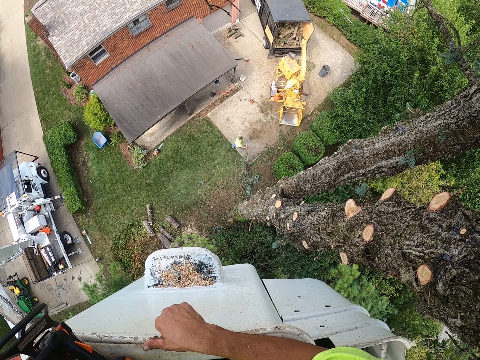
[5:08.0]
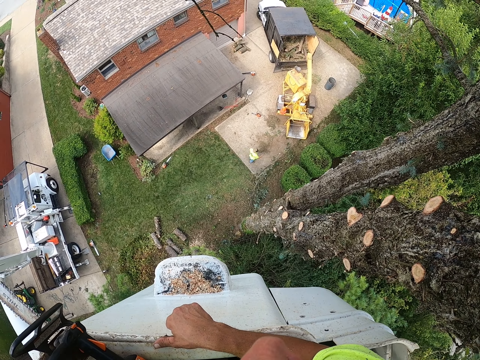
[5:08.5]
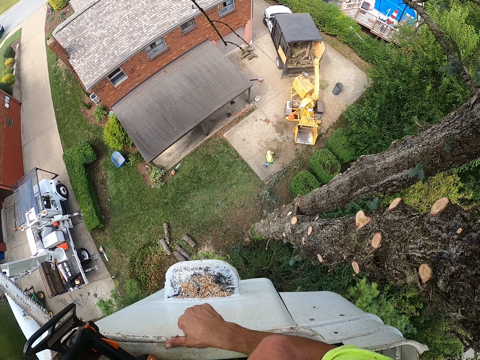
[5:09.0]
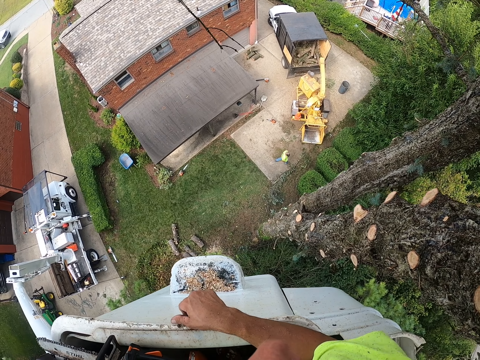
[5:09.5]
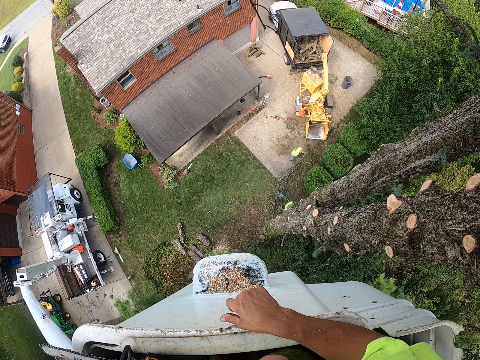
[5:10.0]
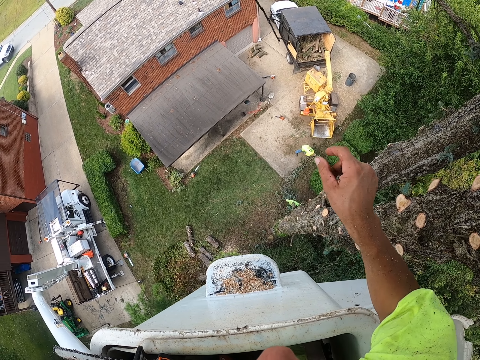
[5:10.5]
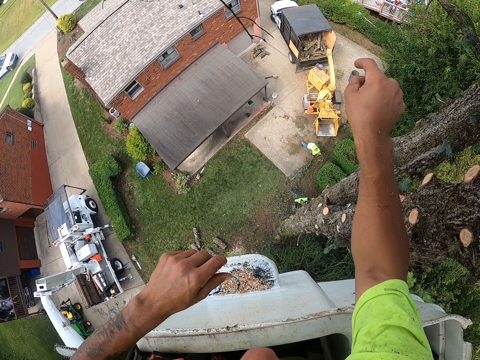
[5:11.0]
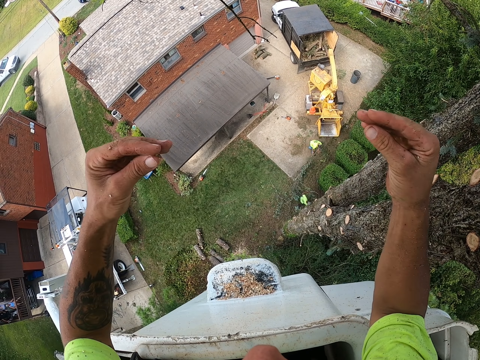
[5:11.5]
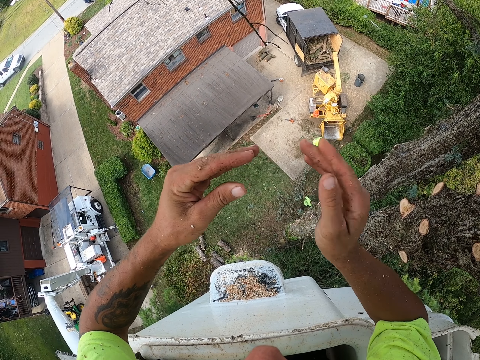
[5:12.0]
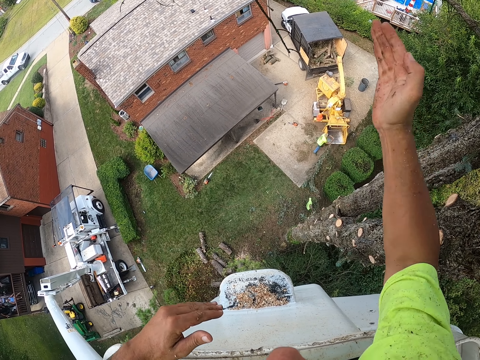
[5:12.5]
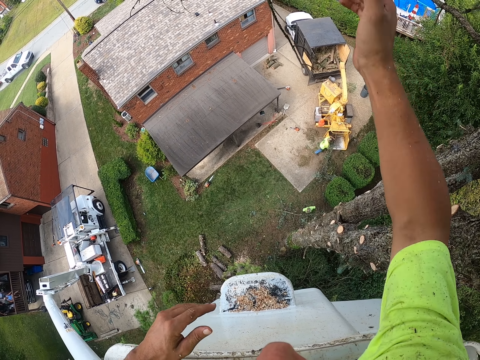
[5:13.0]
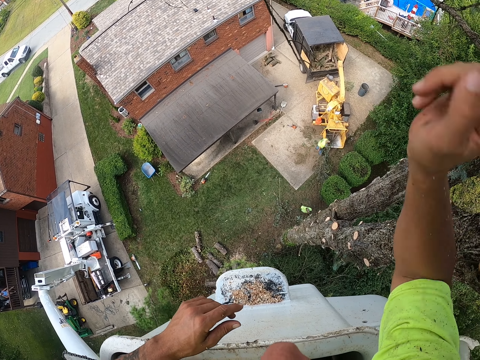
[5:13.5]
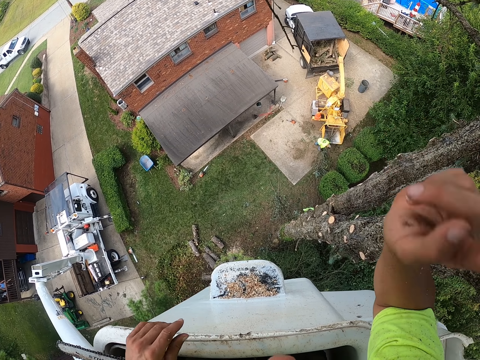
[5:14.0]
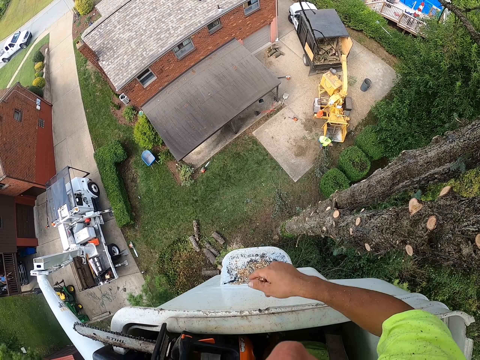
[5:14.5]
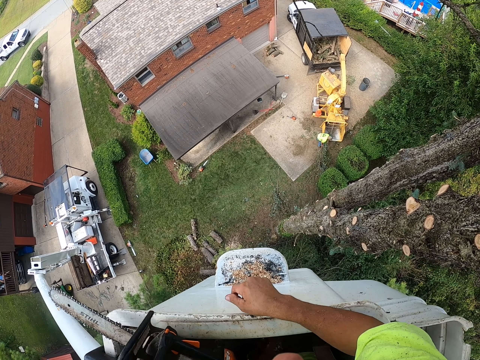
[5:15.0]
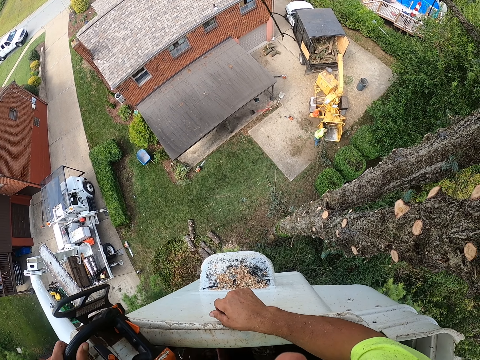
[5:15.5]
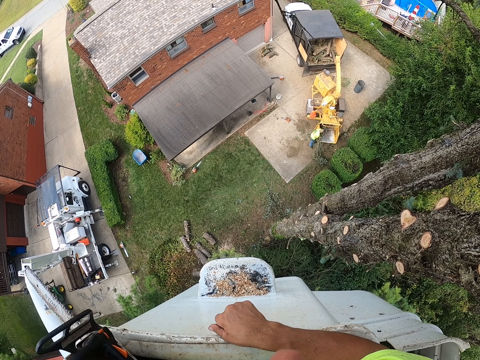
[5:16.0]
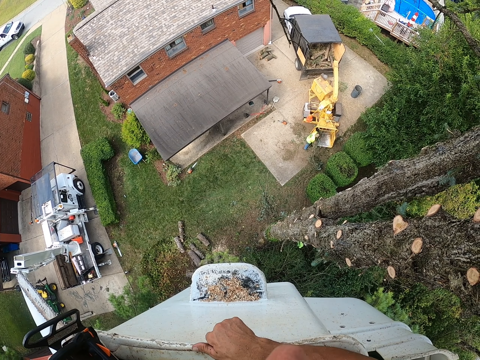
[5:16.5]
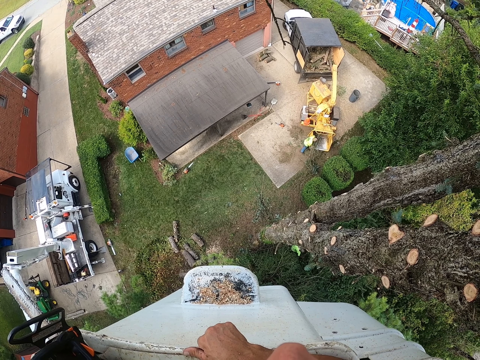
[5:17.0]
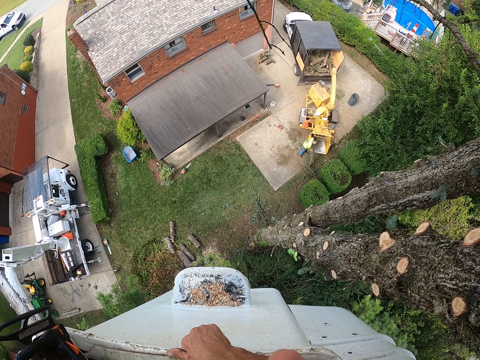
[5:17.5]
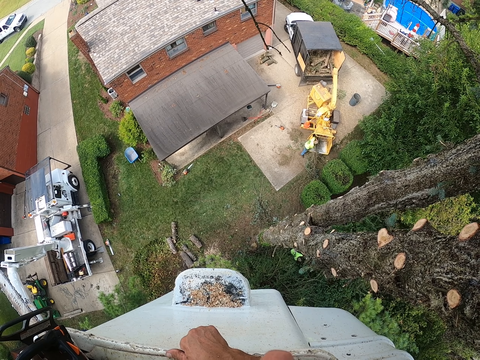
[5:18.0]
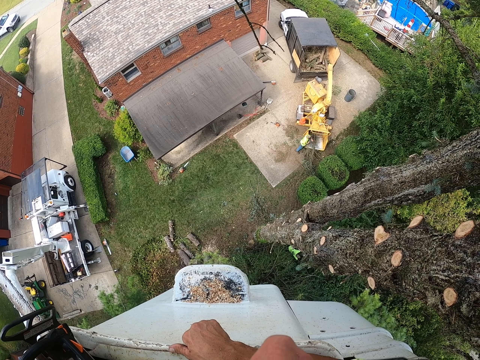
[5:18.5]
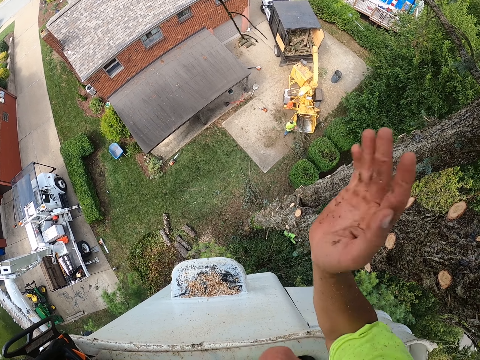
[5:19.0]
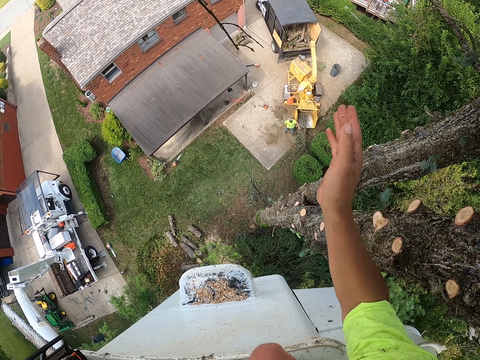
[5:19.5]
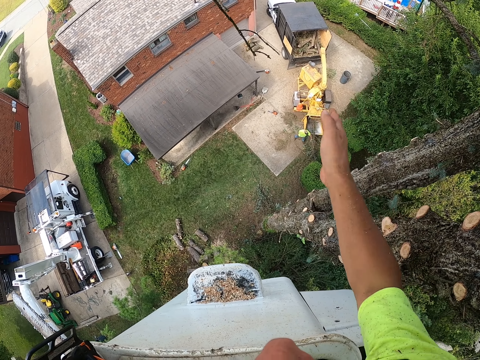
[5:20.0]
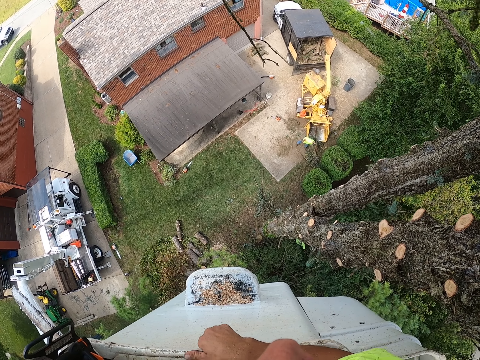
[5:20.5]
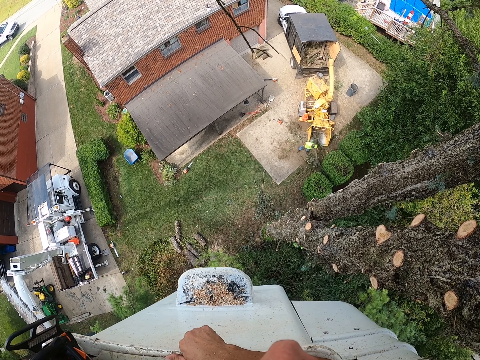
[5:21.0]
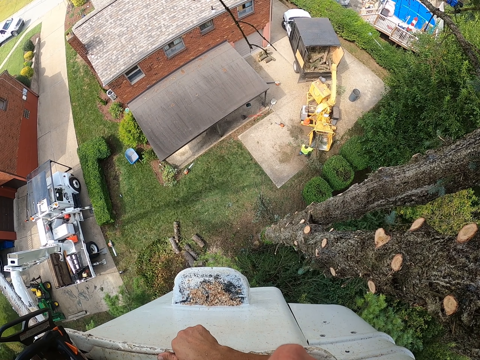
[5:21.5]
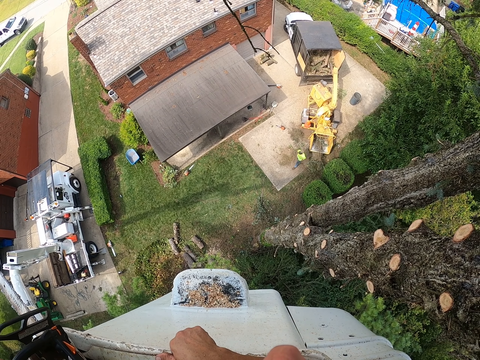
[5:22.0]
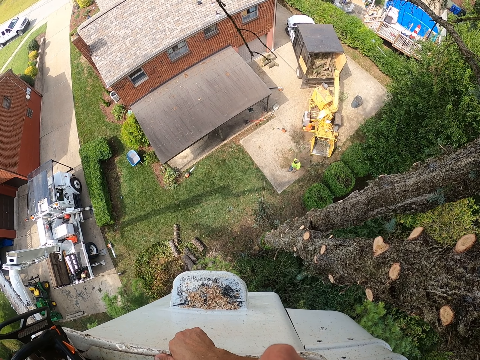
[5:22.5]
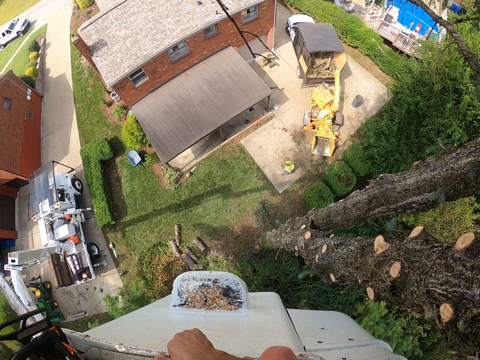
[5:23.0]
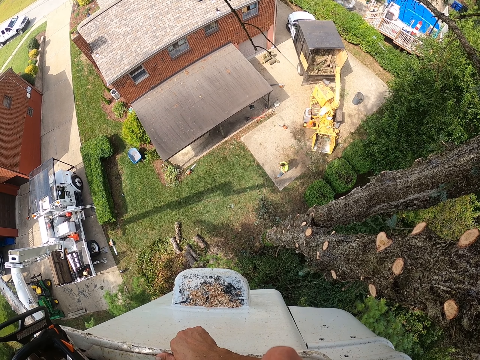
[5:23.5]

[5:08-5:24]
The man drops the tree branch on the floor with his right hand. The camera wearer moves his hands. The man pulls the tree branch into the tractor bucket with both hands. Another man moves a tree branch with his right hand. The camera wearer cuts a tree branch with the chainsaw in his left hand. He picks up the power saw. He looks around, moves his hand and looks around.

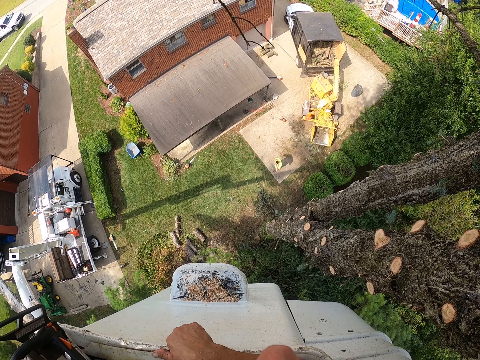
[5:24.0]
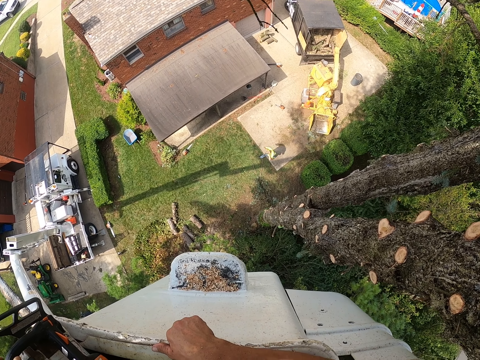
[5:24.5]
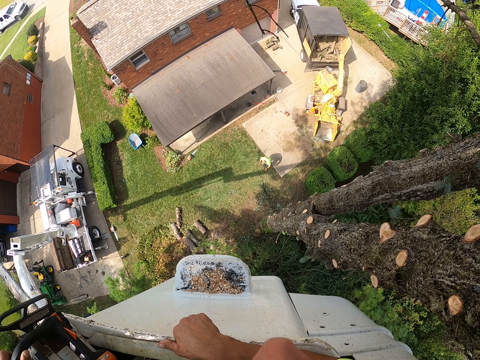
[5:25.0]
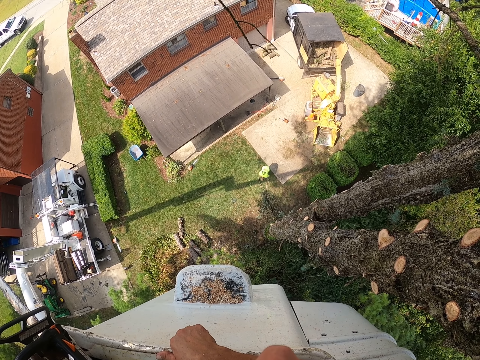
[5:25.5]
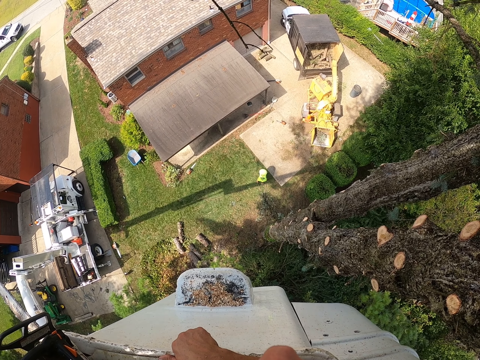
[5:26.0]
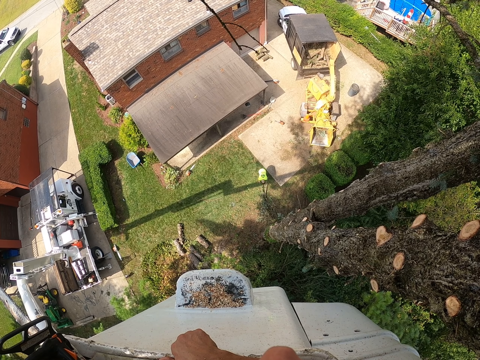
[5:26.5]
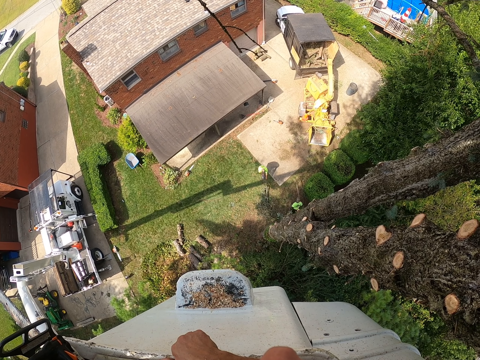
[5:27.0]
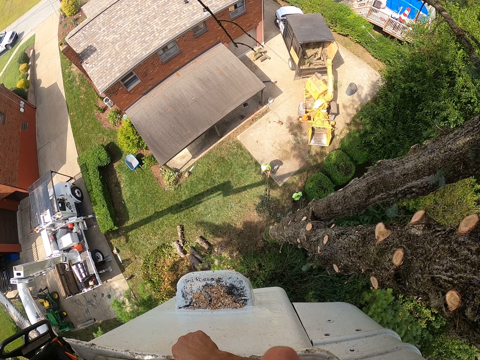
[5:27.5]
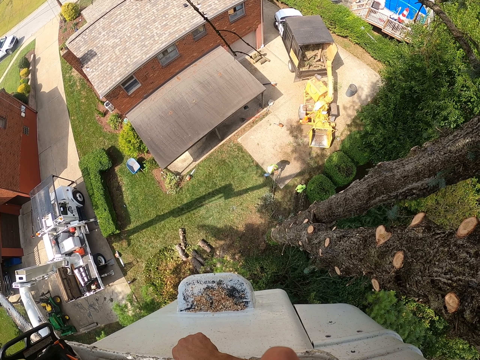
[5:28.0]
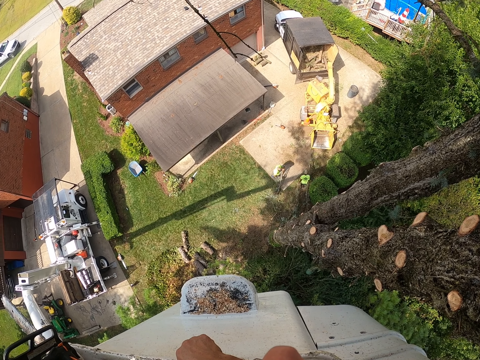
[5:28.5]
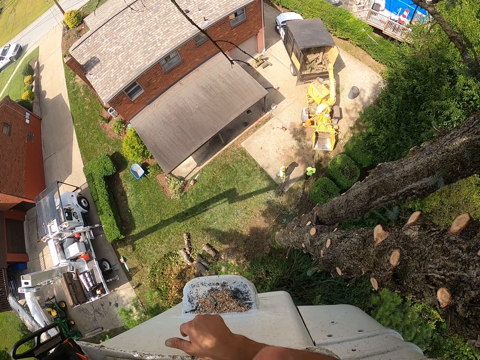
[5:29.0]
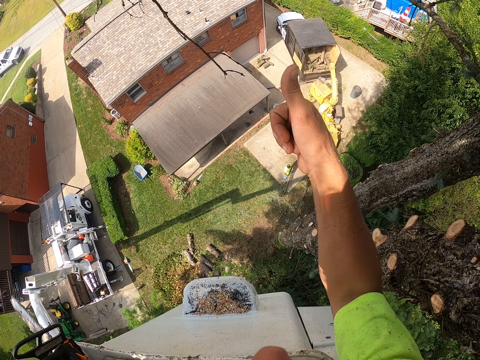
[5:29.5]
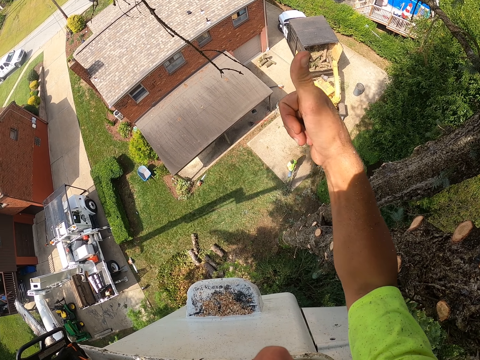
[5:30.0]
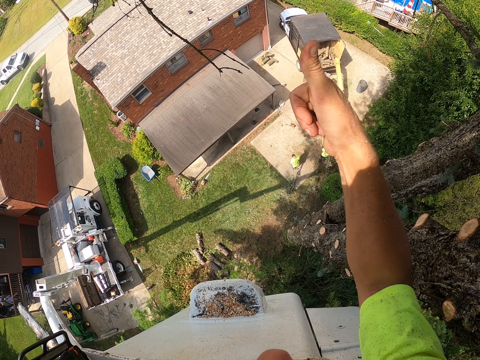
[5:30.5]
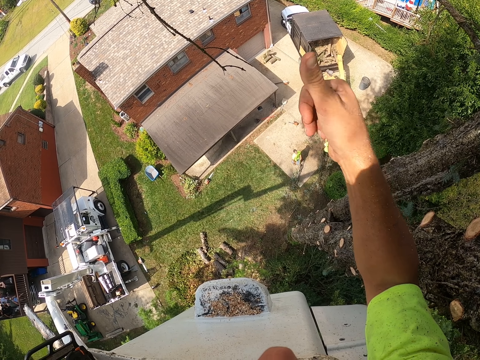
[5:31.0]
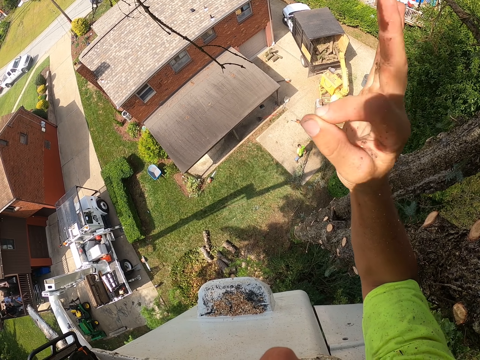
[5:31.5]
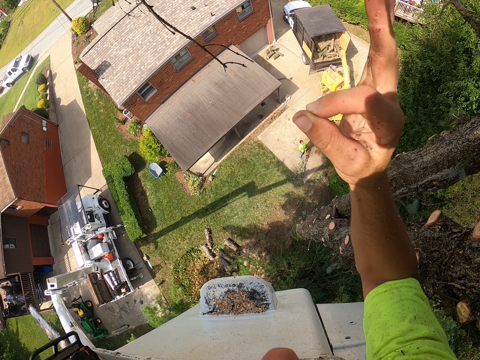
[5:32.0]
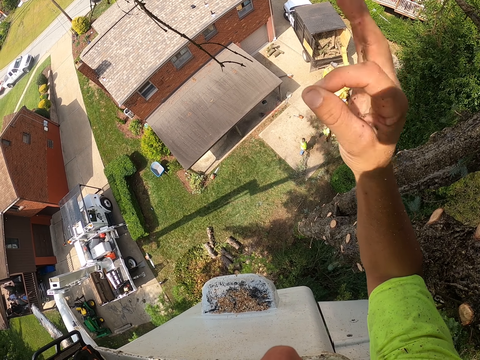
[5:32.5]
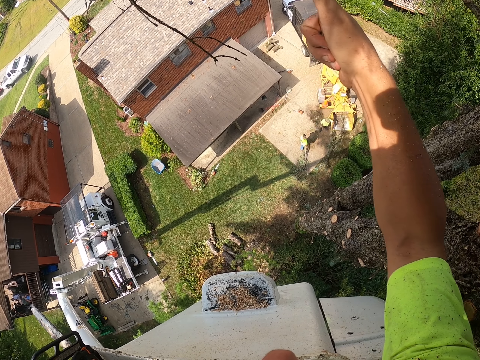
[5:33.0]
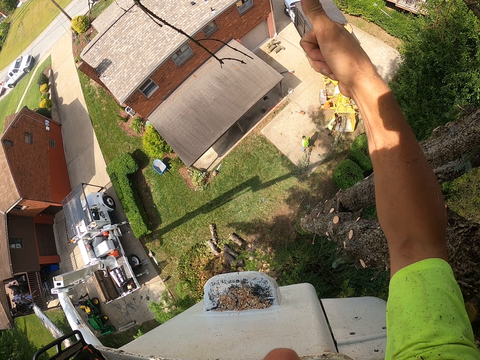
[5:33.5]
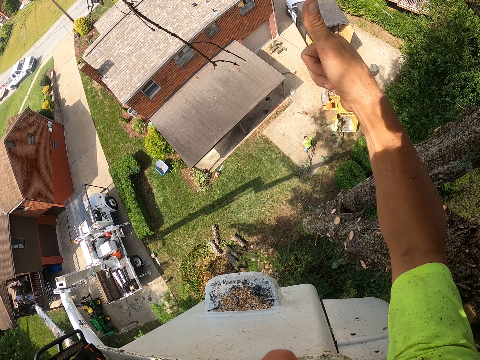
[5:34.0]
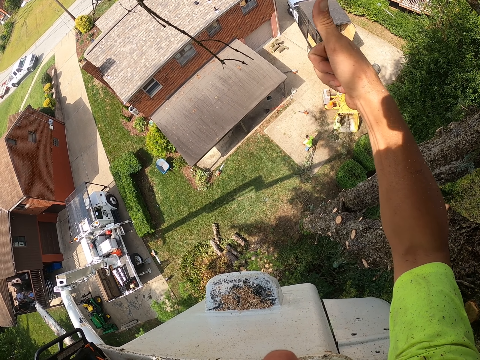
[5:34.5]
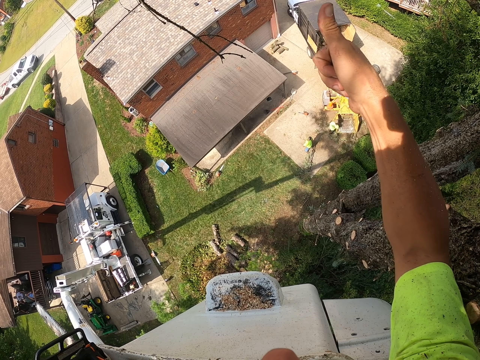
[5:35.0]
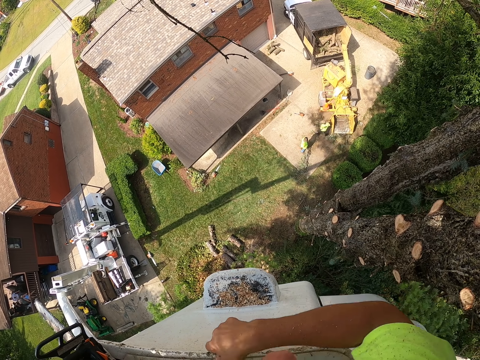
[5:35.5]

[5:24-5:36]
The man grabs a tree branch from the floor with both hands. The camera wearer moves his hand. Another man throws a tree branch into the tractor bucket with both hands.
